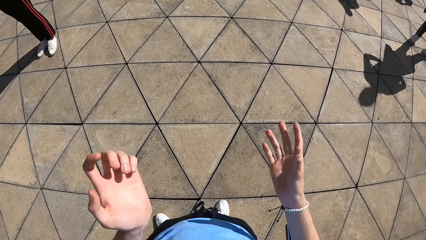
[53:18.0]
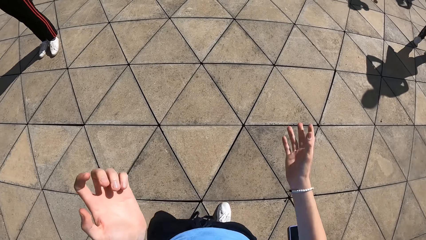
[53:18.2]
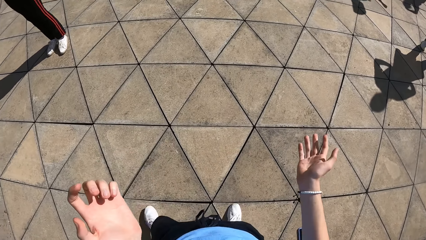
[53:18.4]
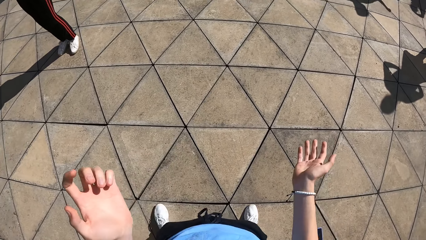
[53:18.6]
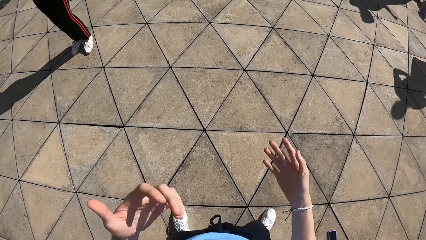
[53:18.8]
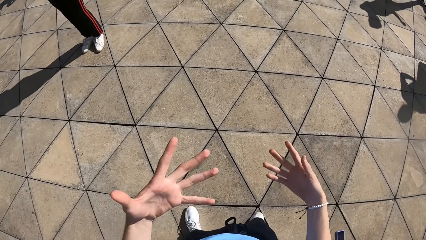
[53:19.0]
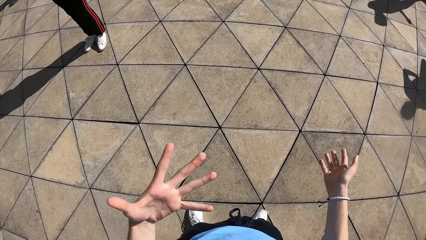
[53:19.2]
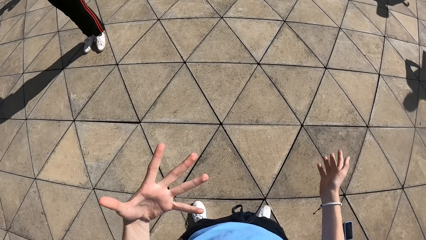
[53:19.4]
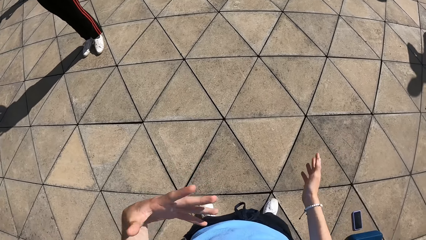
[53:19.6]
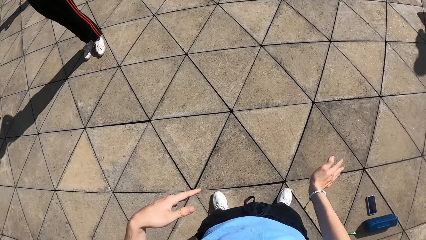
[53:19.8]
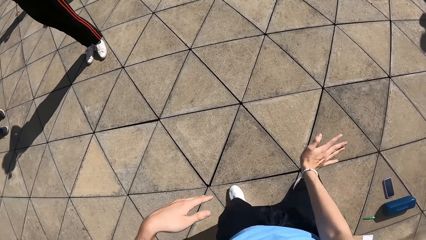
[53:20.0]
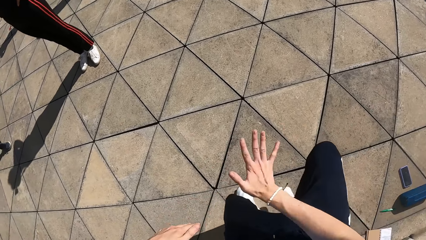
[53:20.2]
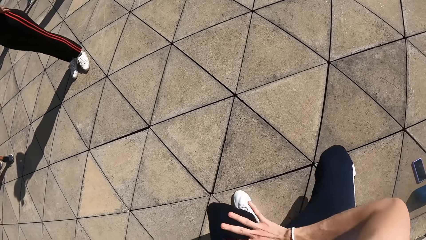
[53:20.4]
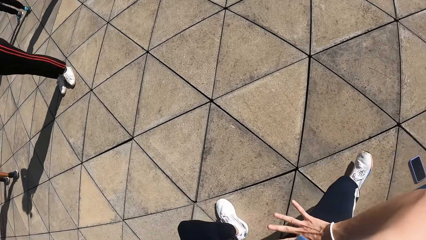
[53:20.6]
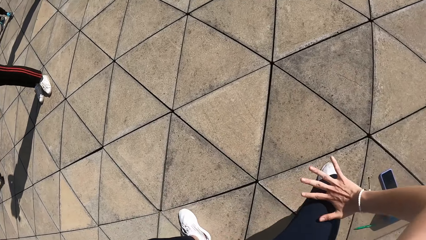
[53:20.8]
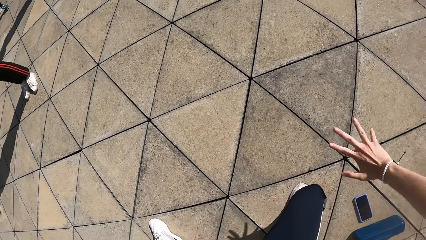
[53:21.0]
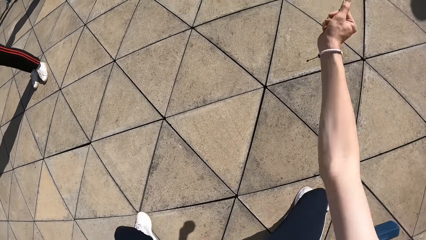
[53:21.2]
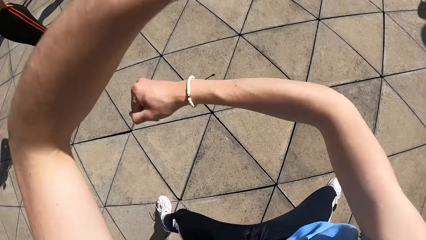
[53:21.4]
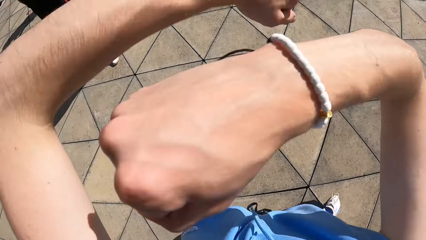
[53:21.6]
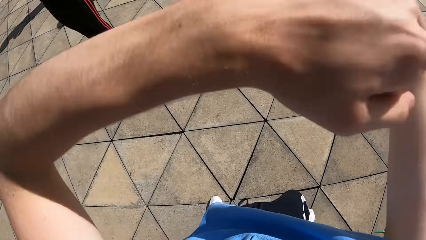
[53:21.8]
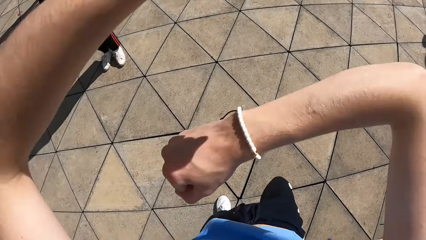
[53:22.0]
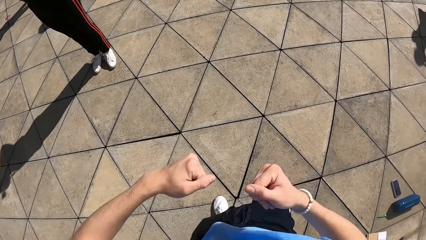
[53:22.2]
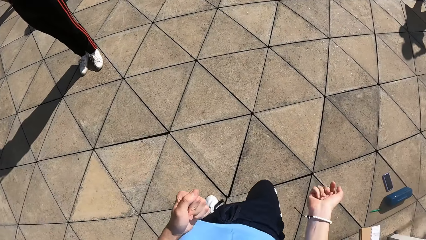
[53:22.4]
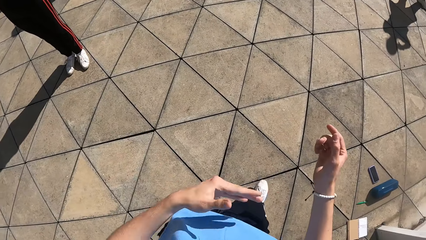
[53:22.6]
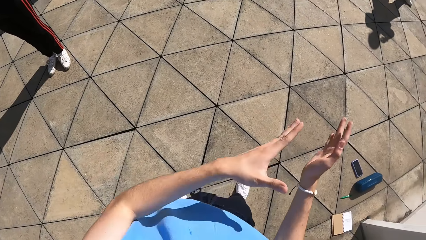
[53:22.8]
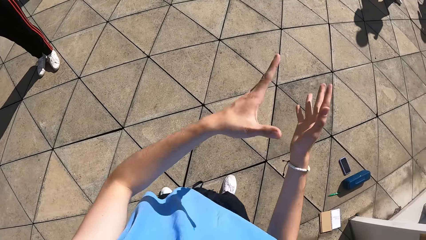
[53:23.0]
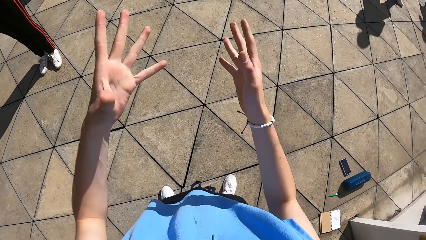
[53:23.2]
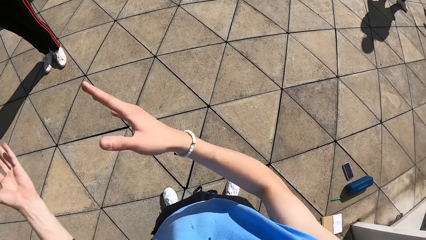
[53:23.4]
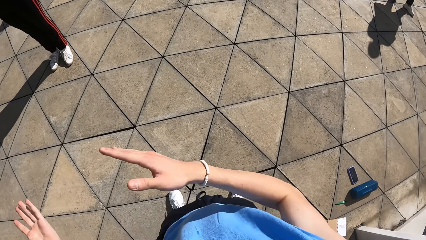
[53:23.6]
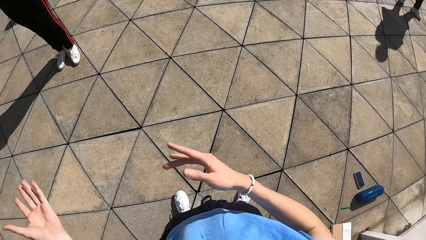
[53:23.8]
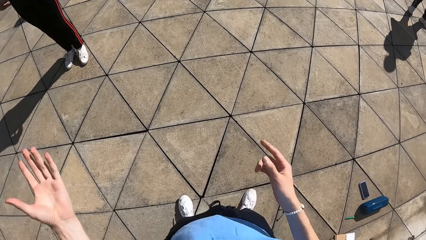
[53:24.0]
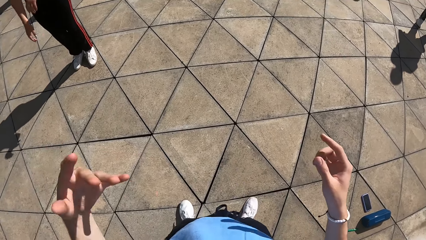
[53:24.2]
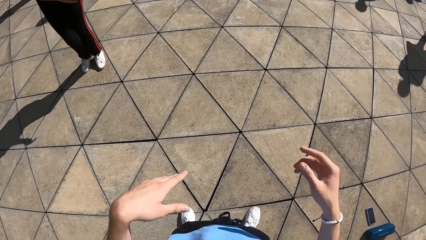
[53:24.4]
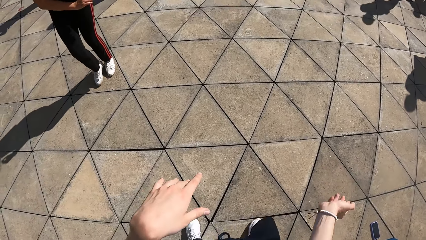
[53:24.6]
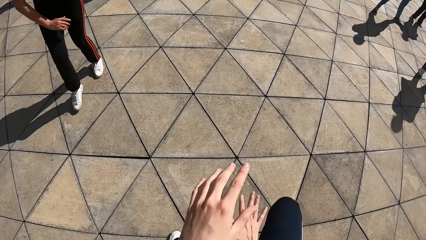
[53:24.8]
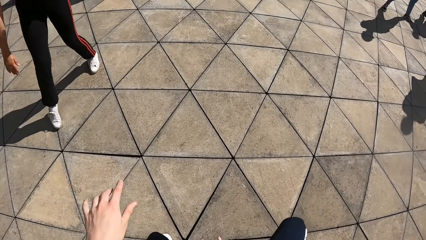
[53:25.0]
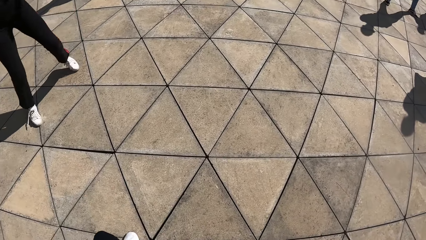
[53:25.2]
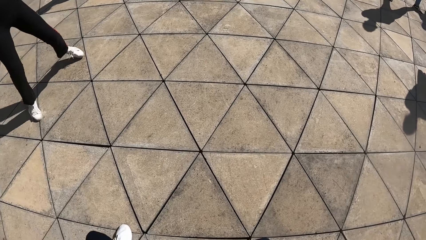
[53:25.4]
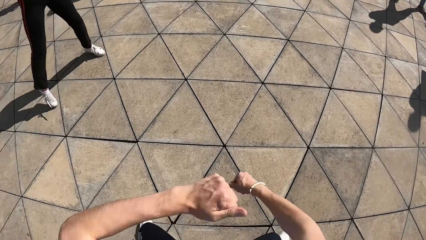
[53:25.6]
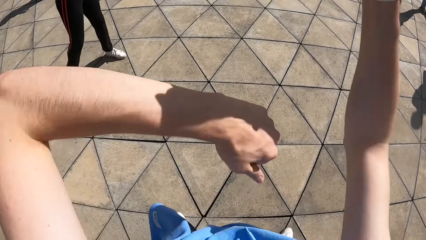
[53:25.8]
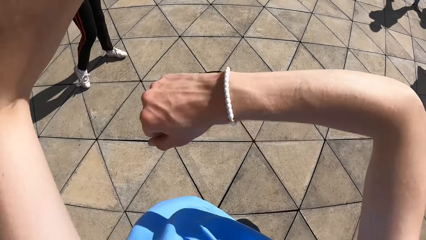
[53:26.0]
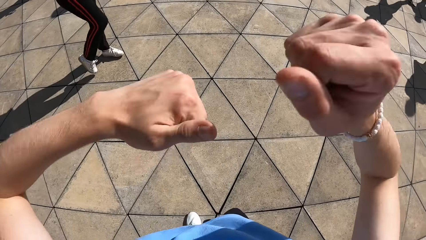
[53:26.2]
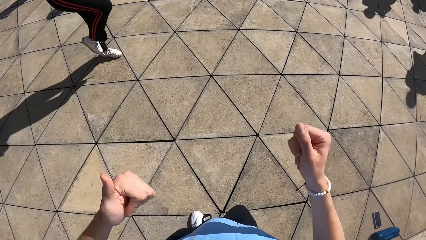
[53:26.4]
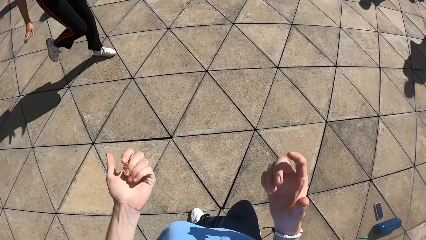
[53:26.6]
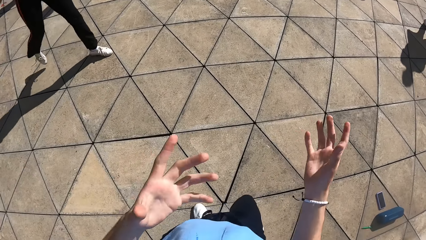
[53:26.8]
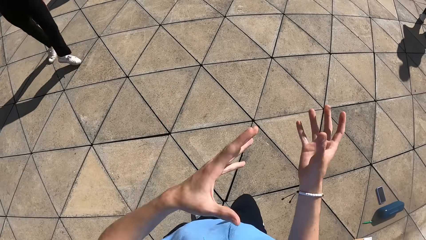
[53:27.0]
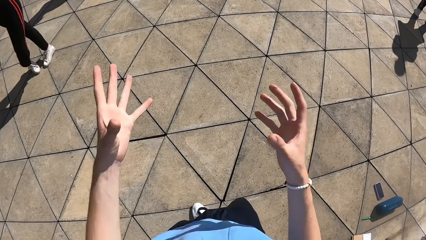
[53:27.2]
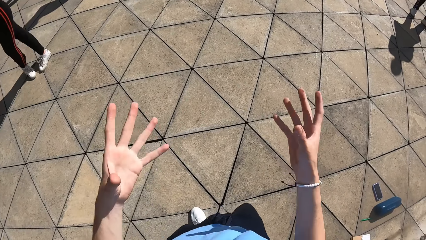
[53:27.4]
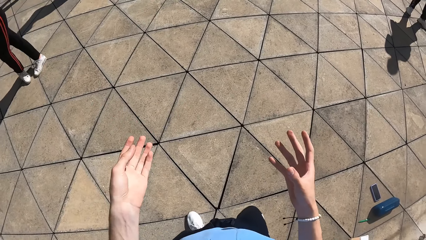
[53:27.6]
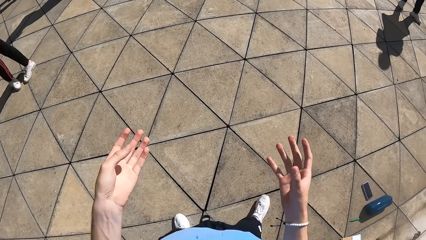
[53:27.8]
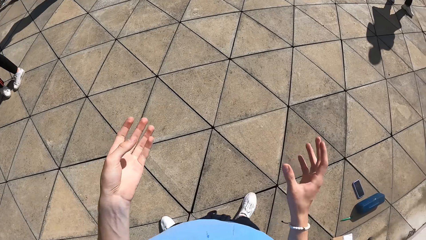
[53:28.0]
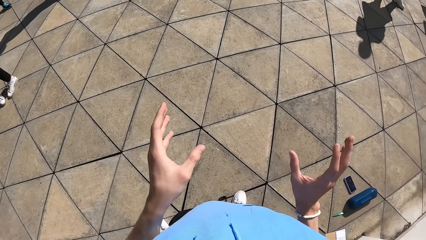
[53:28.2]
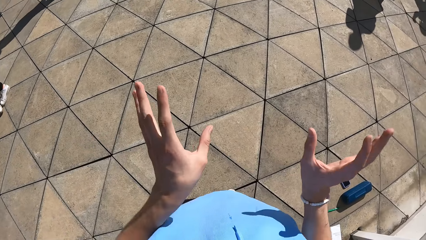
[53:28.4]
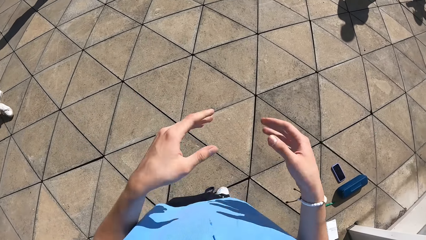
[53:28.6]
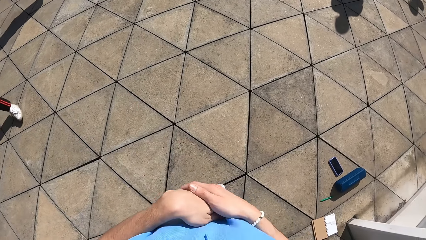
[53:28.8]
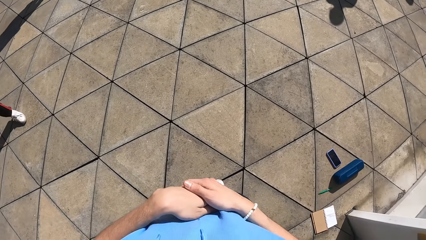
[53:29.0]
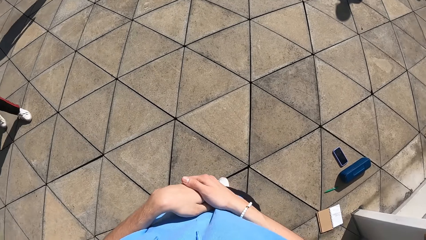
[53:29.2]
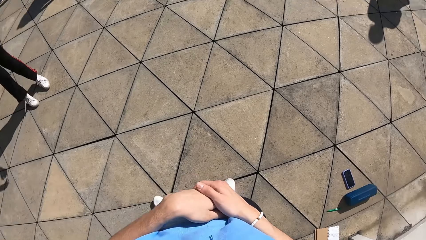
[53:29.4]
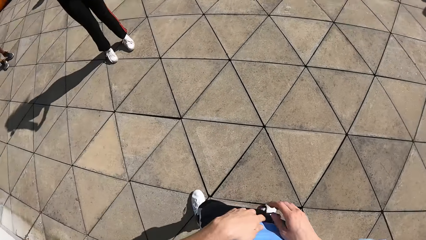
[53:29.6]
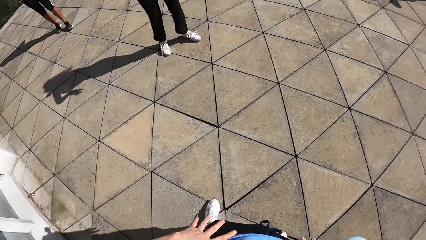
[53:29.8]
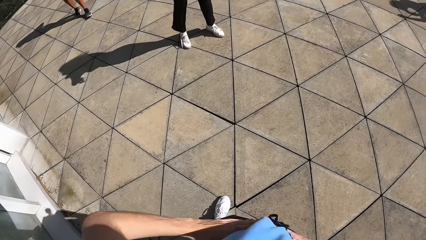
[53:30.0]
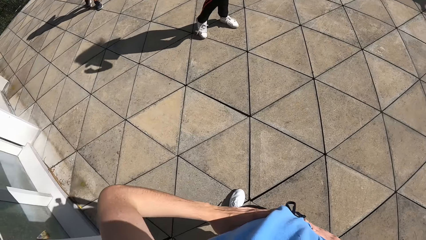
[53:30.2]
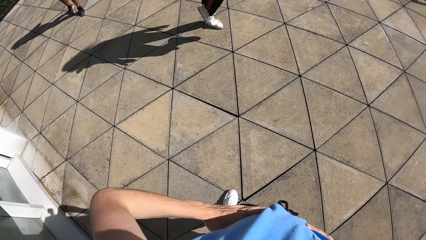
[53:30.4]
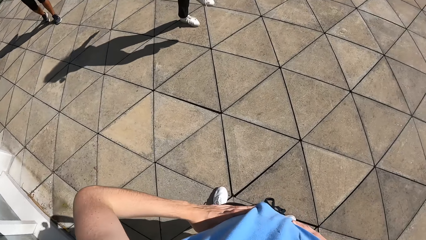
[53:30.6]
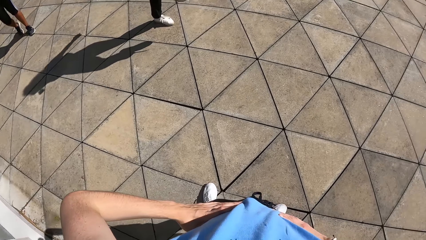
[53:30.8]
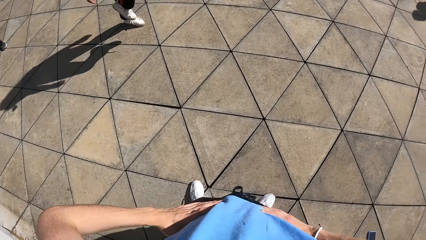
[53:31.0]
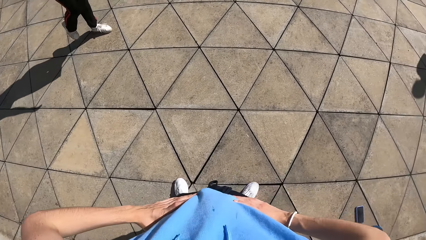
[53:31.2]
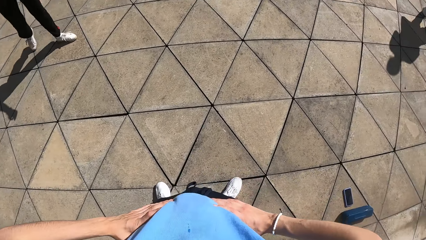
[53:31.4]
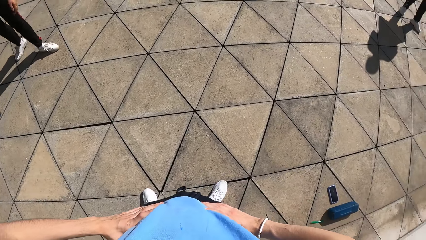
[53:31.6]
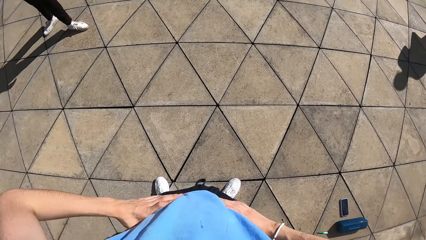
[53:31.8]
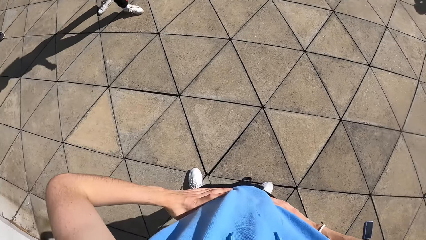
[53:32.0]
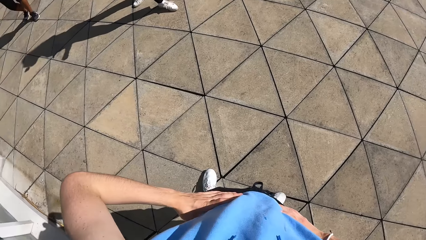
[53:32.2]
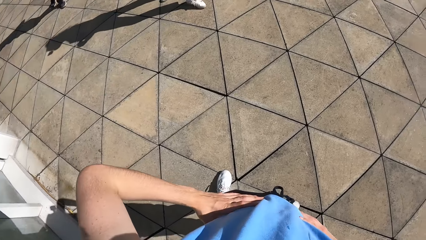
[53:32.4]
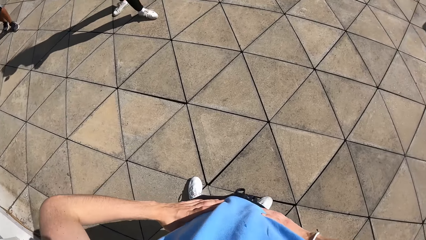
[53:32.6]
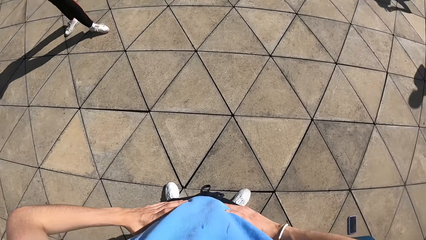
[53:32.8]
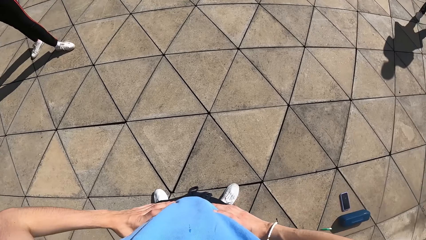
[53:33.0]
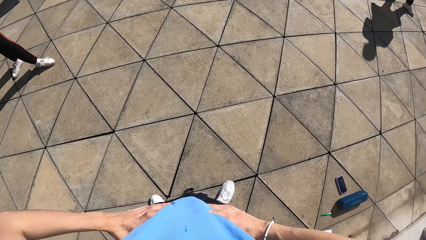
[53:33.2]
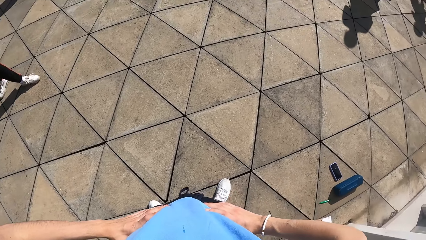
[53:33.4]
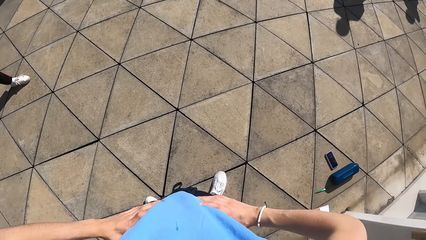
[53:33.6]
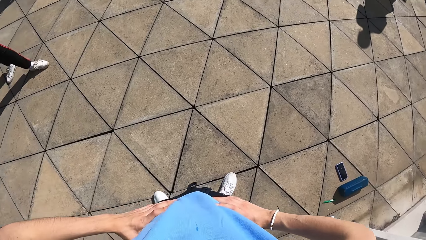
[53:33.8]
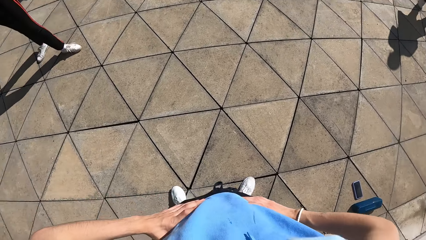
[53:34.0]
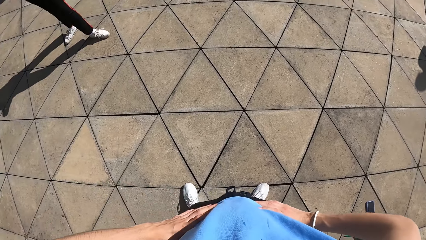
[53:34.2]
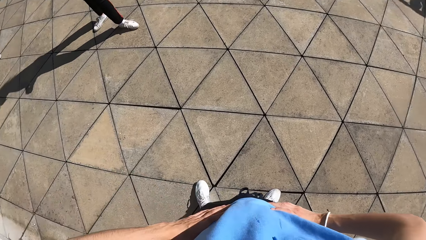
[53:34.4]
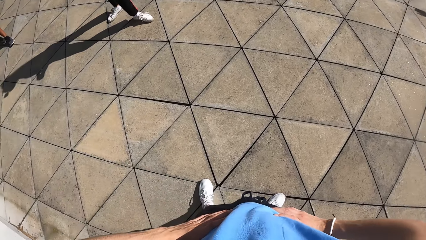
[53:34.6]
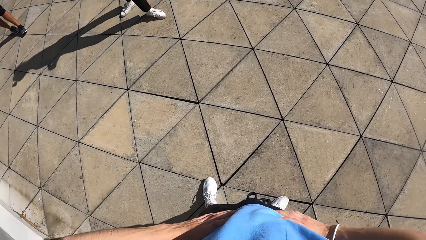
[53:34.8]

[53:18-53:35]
The camera wearer dances. They teach dancing on the slab. They look around.
